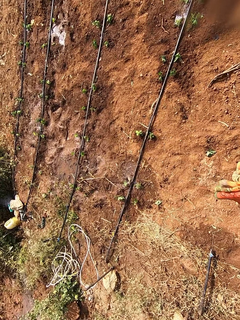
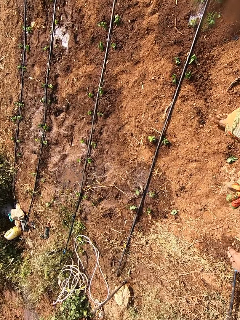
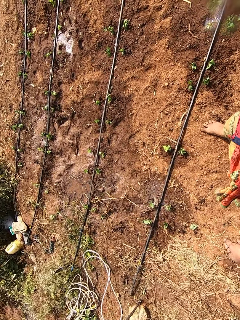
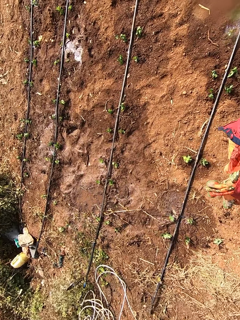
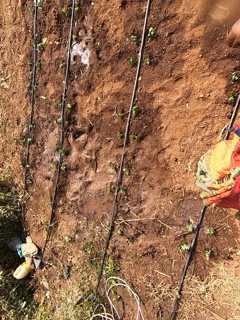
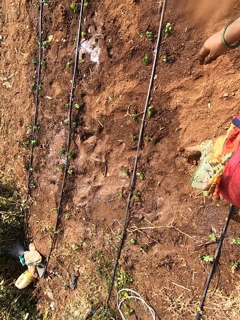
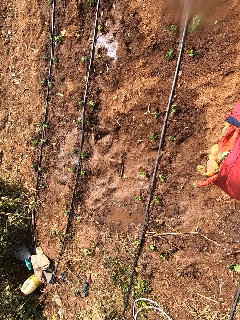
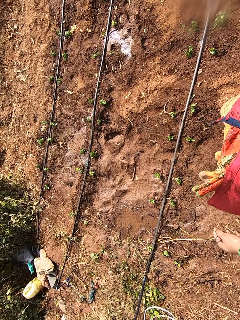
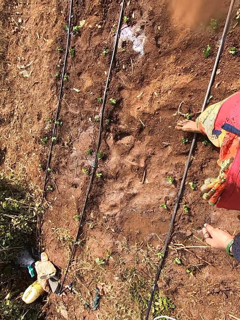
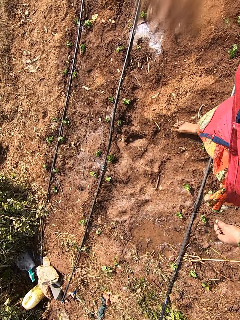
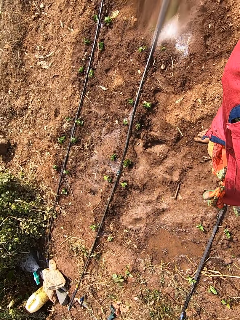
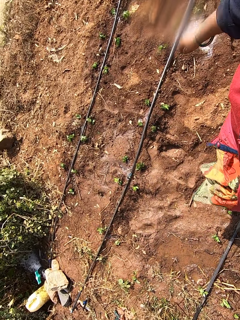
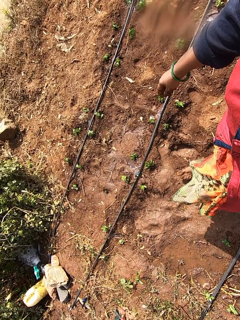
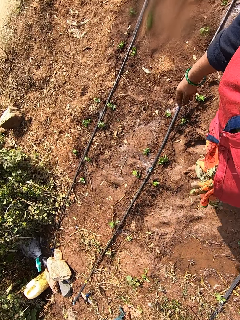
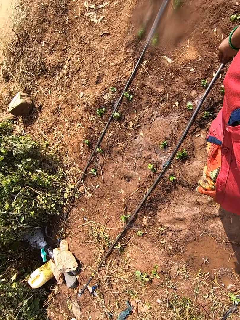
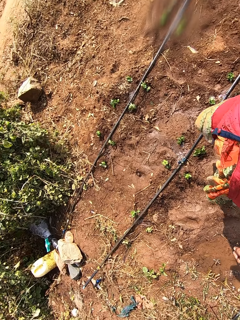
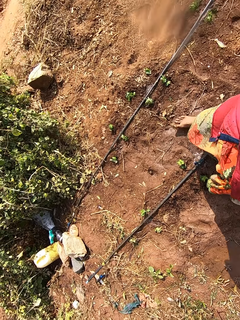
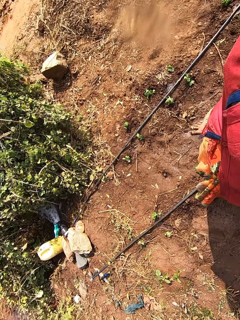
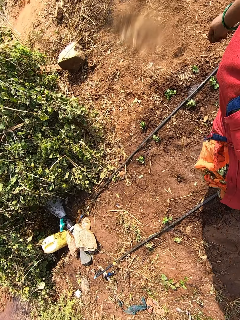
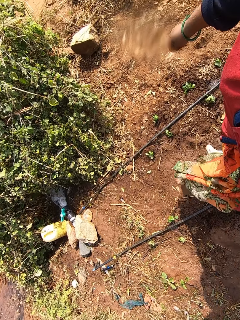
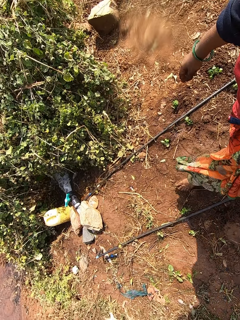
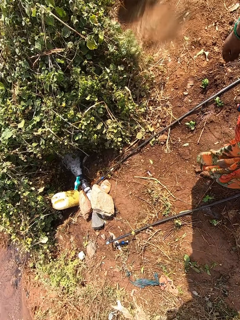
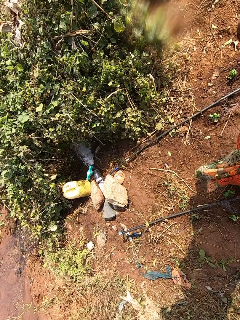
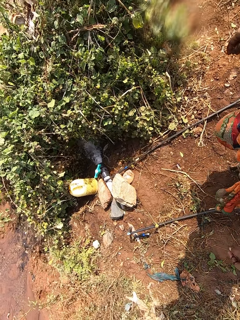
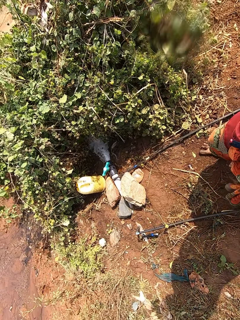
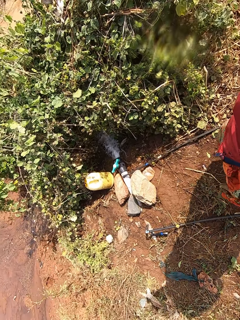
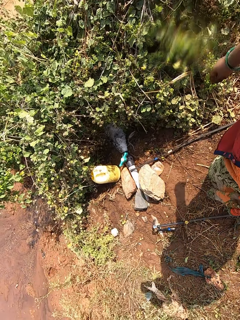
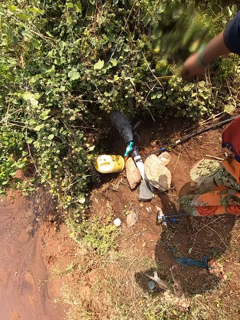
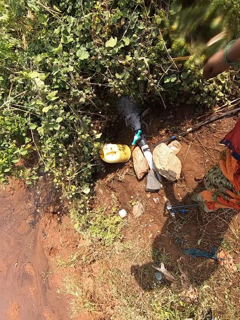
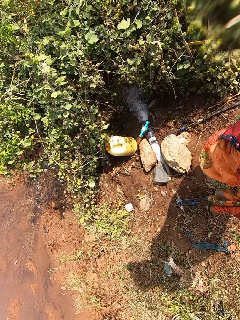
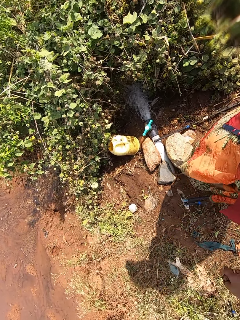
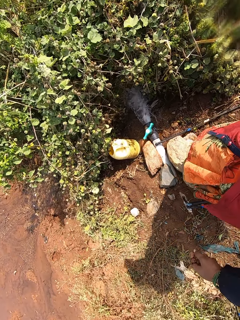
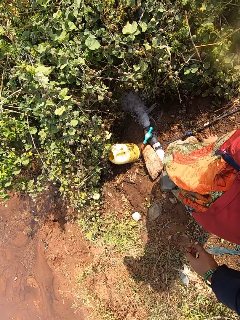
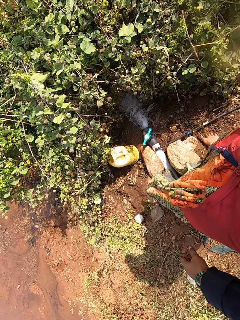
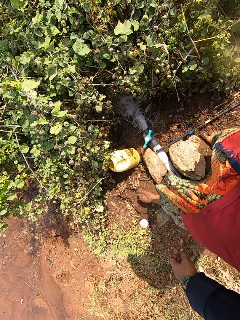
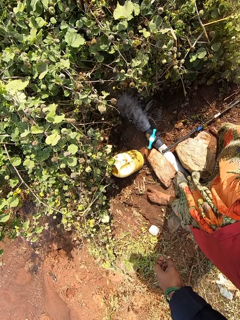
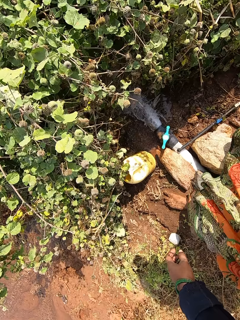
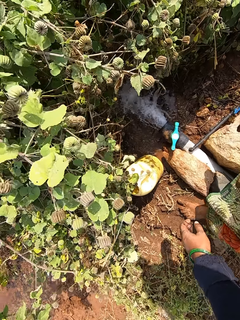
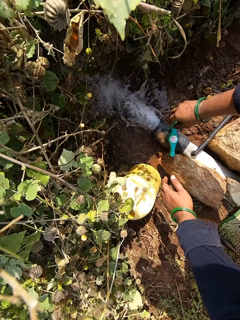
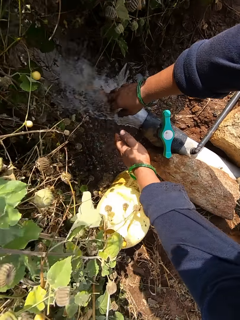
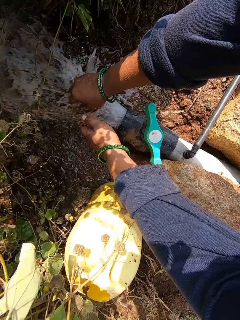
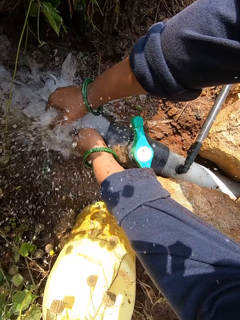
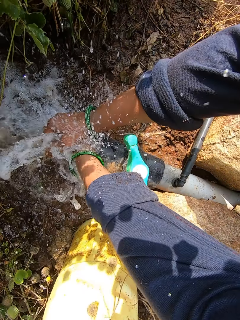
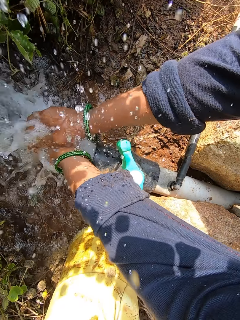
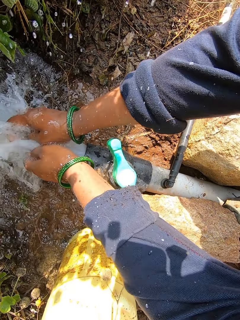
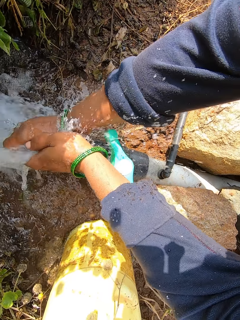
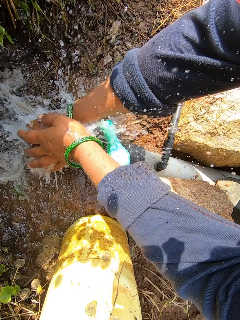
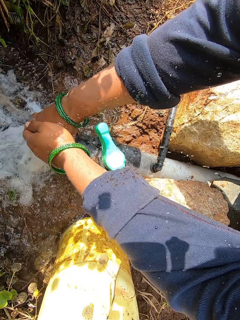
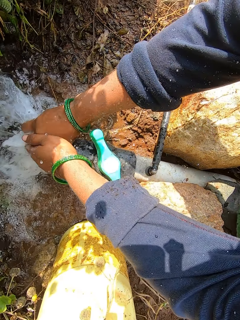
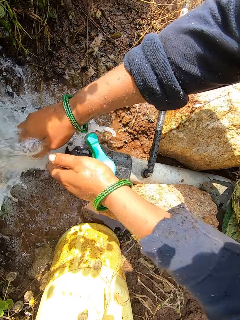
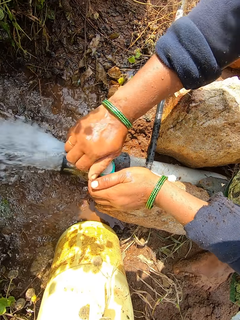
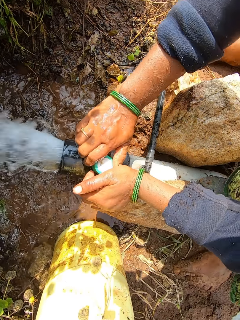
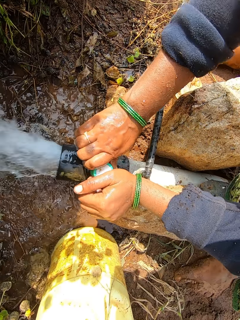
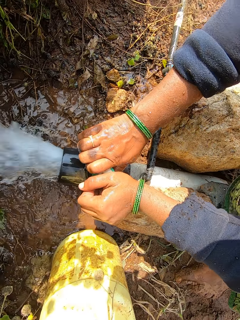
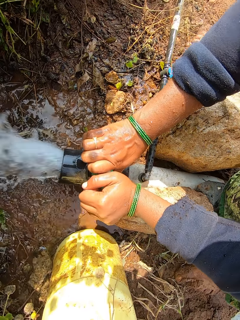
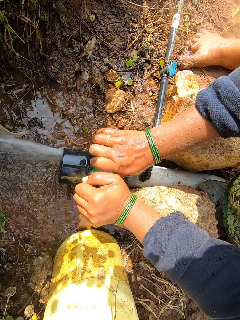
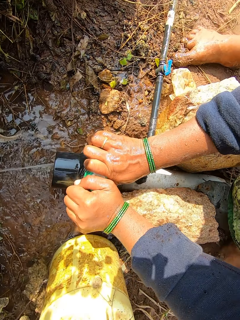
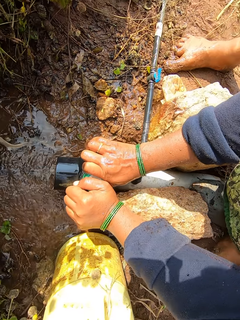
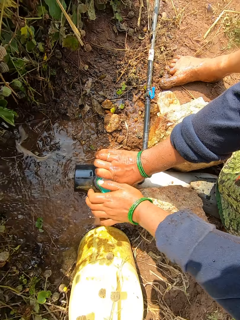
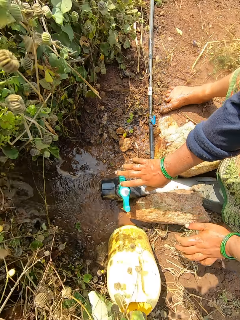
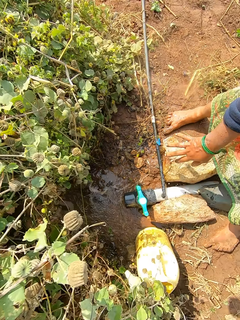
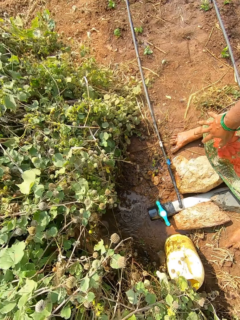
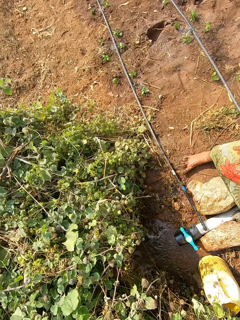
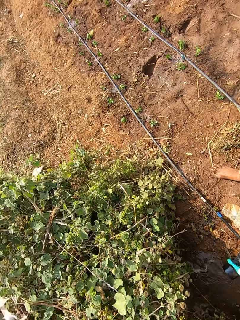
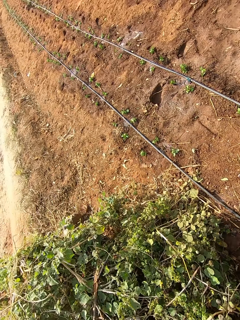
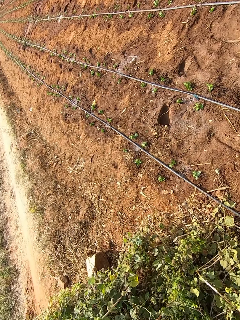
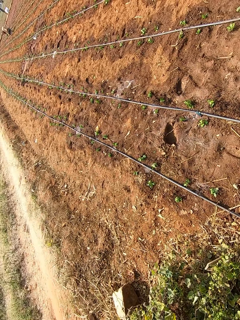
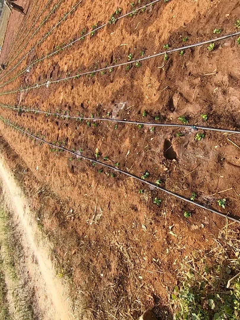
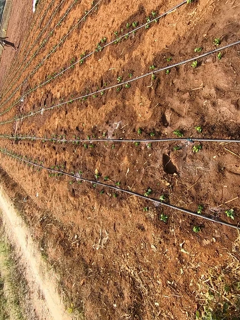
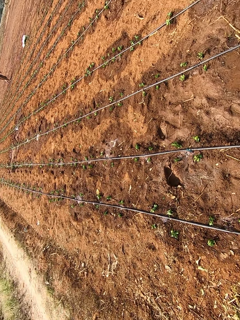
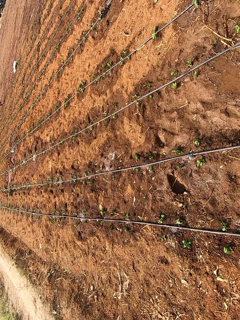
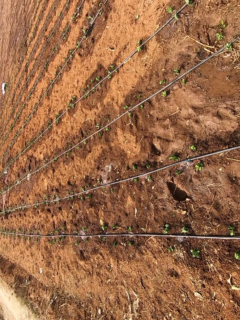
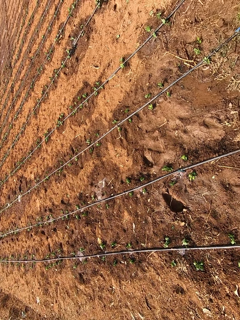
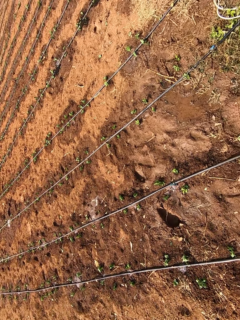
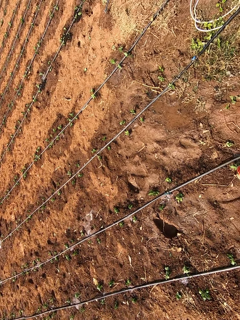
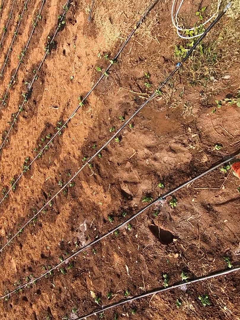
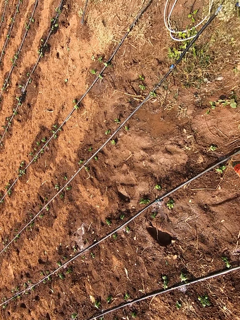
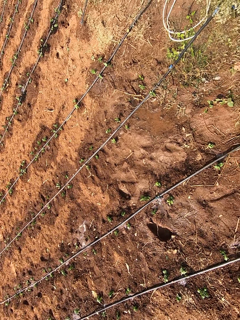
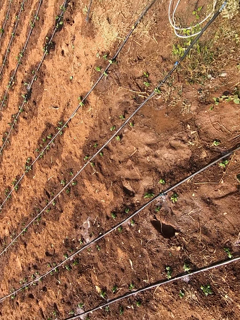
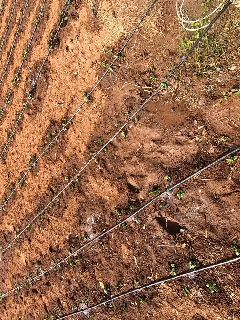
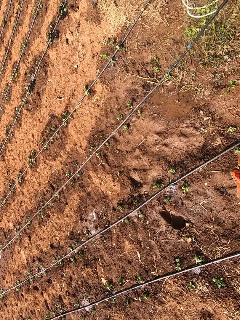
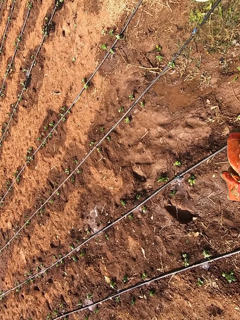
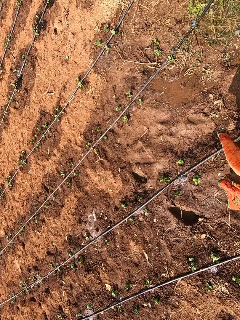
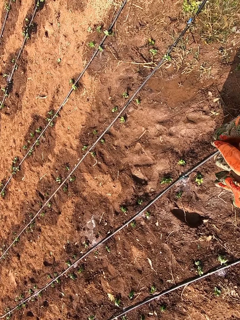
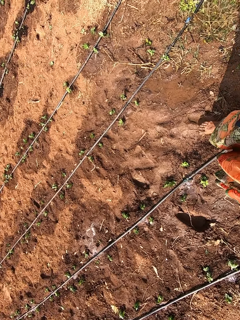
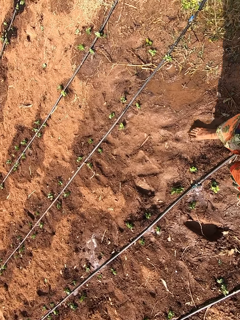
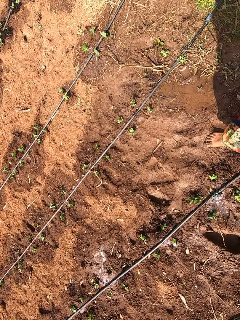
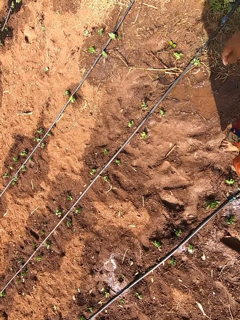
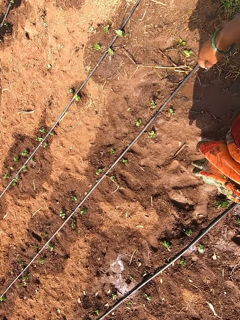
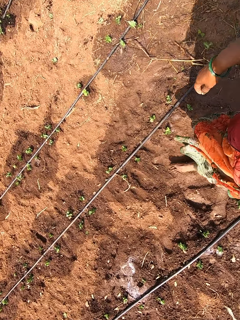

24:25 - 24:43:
The camera wearer stops. She washes her hands from a running water. She switches off the tap with both hands. She cleans her hands on her body. She walks.

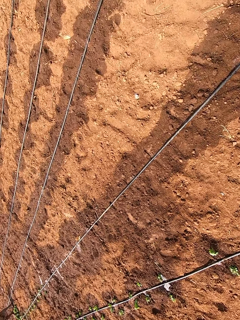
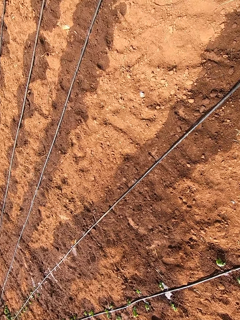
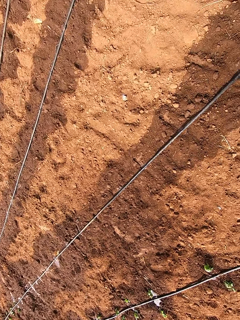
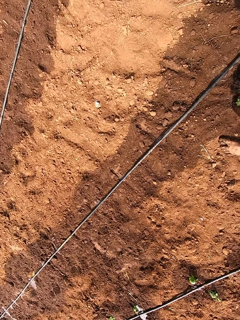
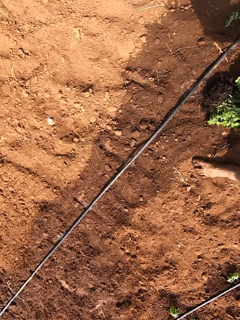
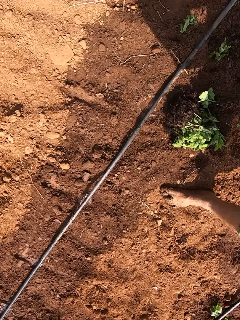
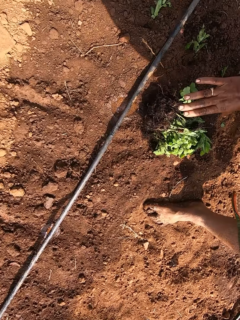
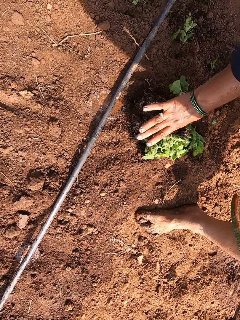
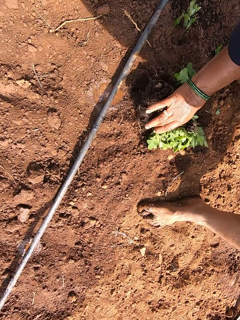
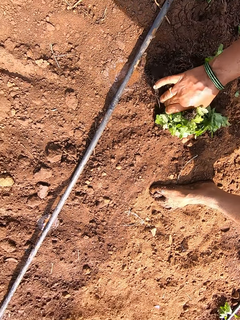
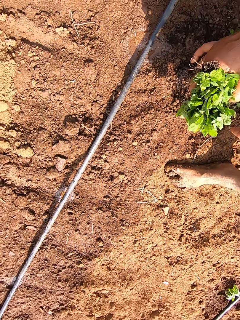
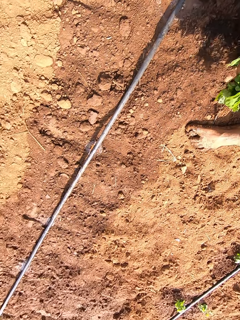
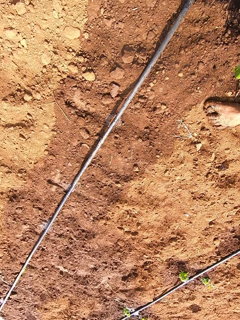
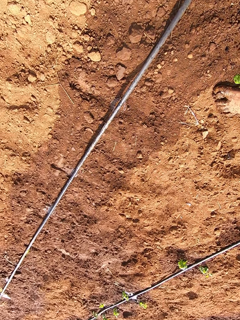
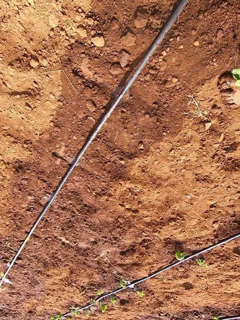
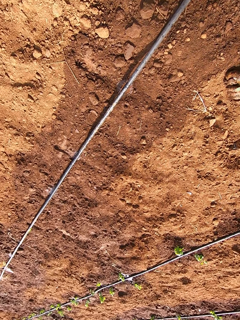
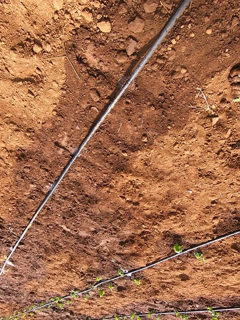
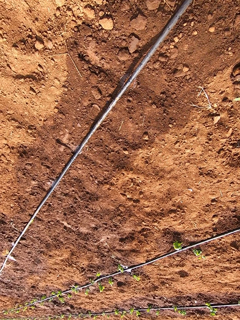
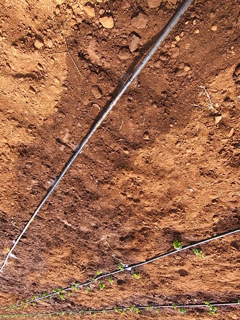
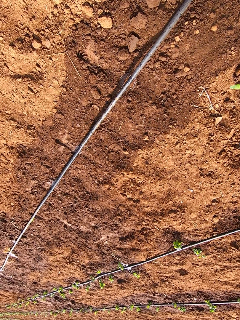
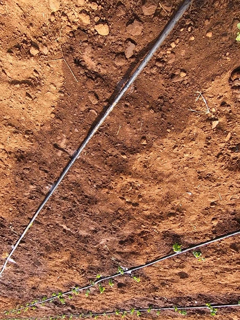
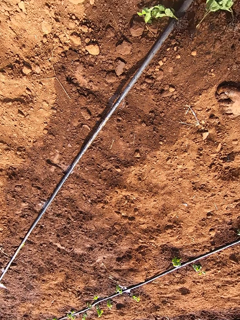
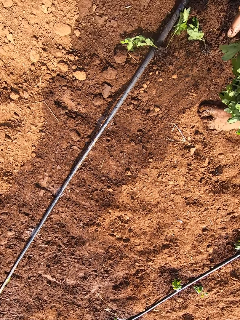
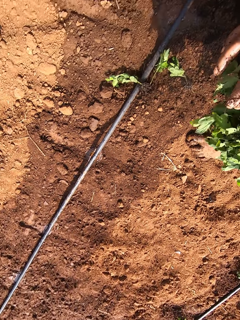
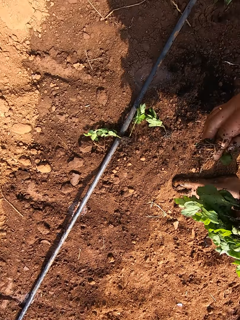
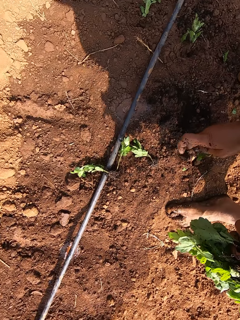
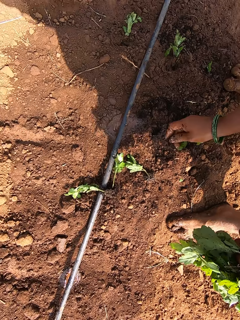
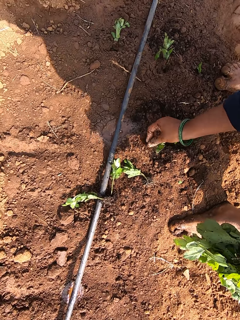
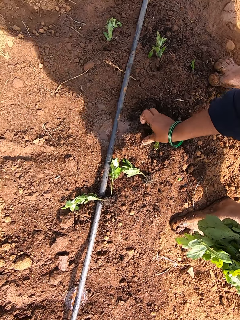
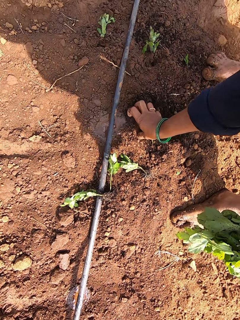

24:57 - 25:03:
The camera wearer packs some seedlings from the ground with her right hand. She passes the seedlings in her right hand to her left hand. She picks a seedling from her left hand with her right hand. She plants the seedling on the field with her right hand.
